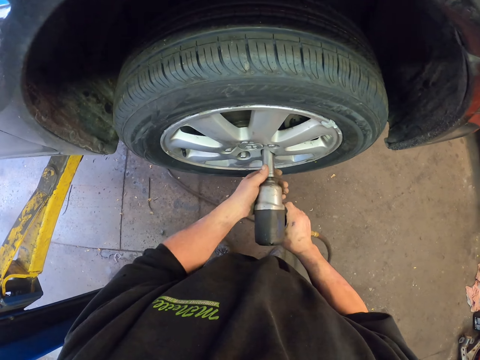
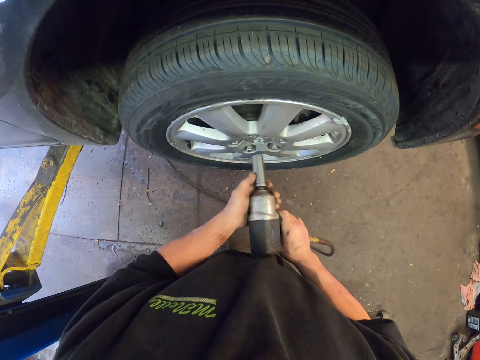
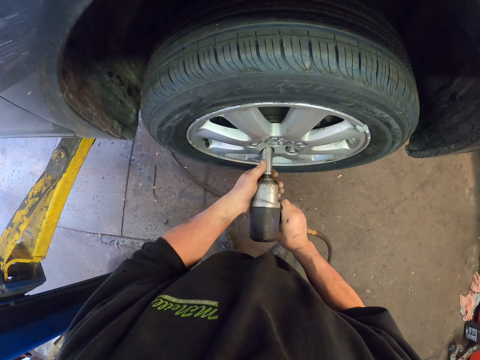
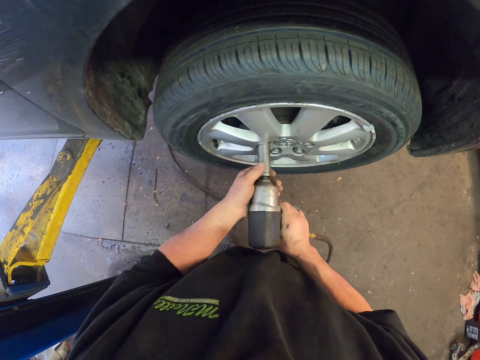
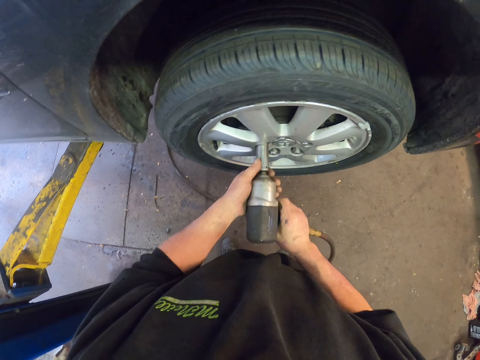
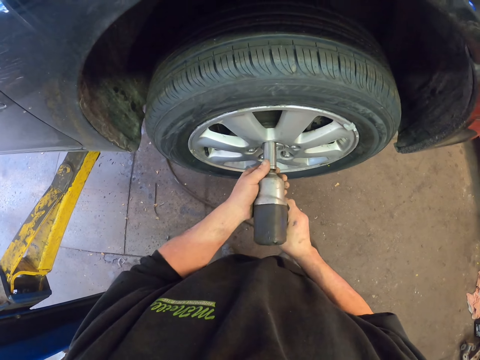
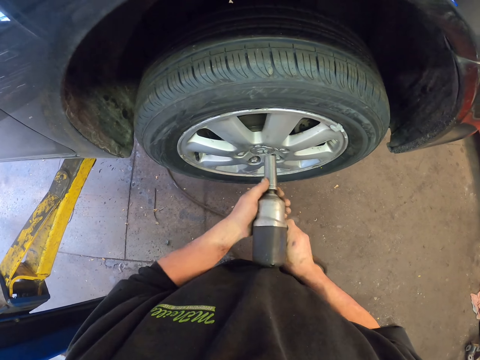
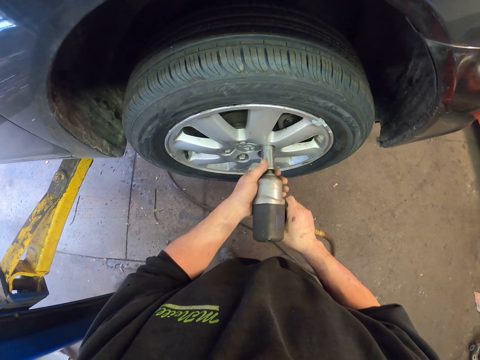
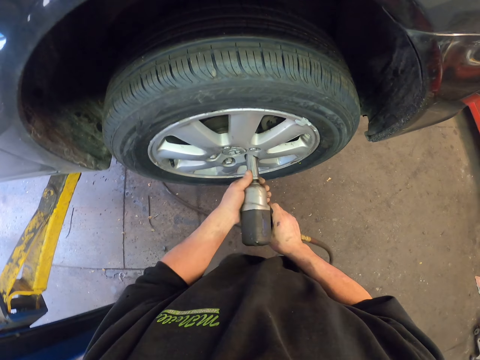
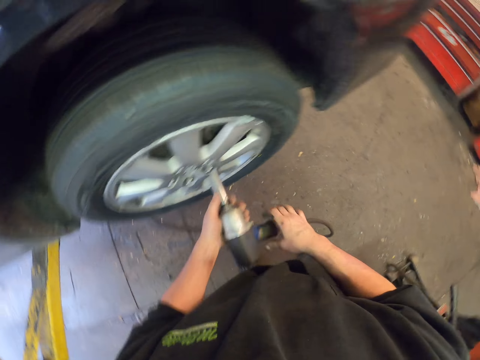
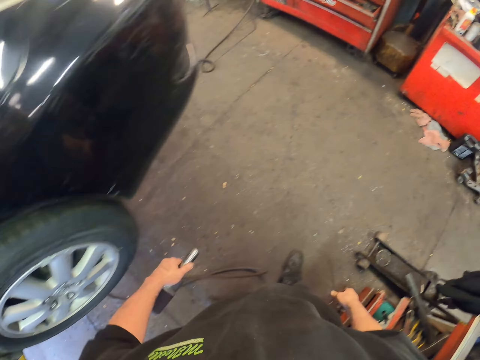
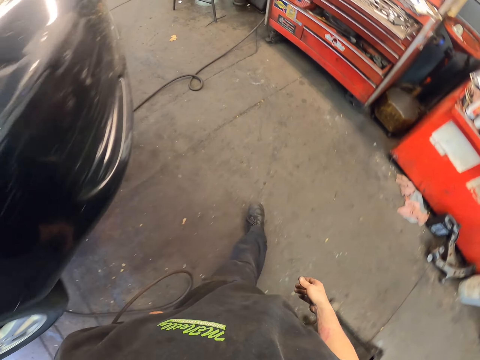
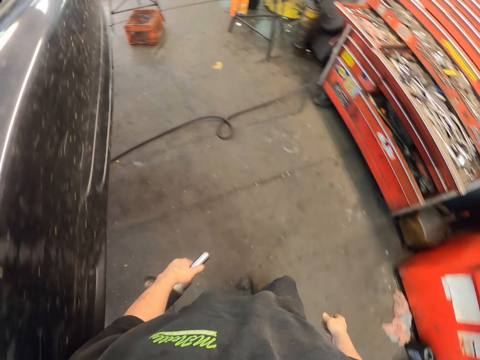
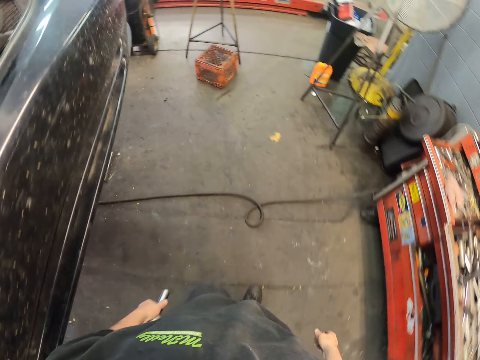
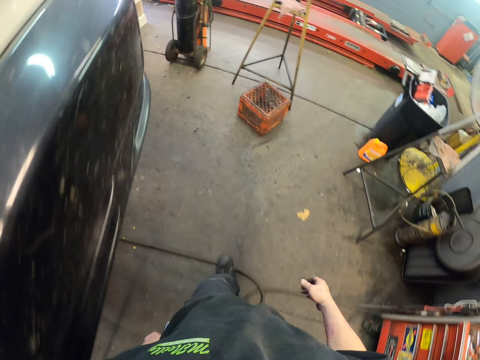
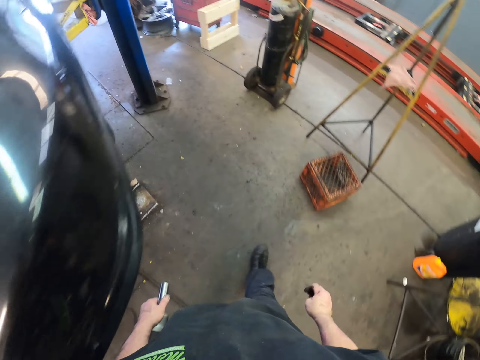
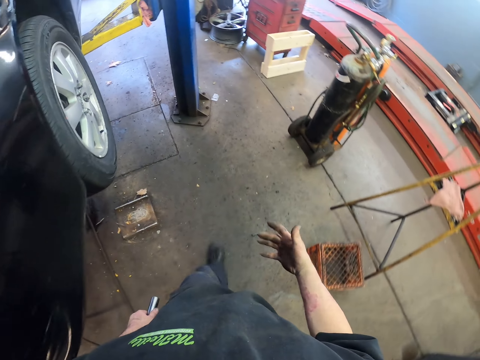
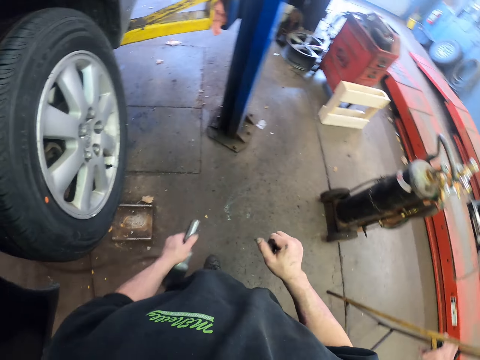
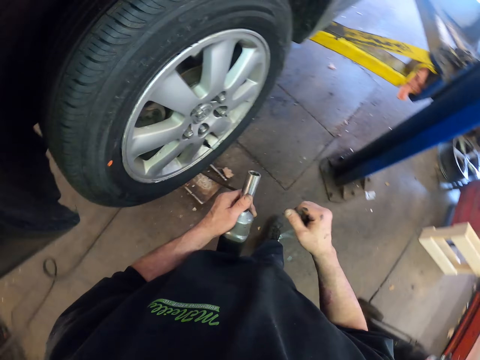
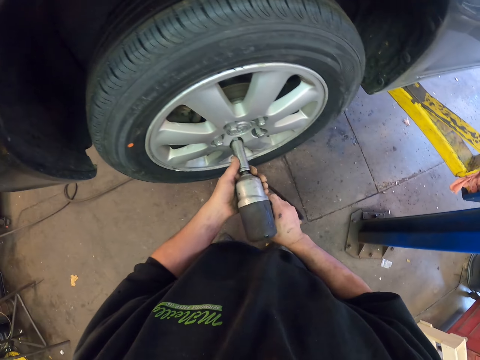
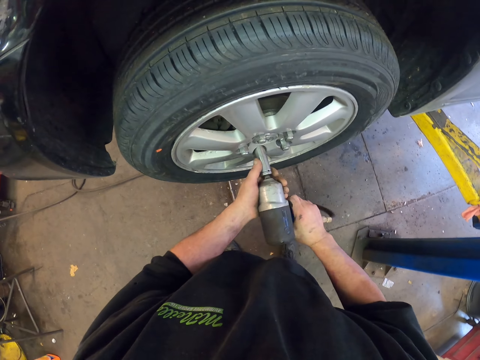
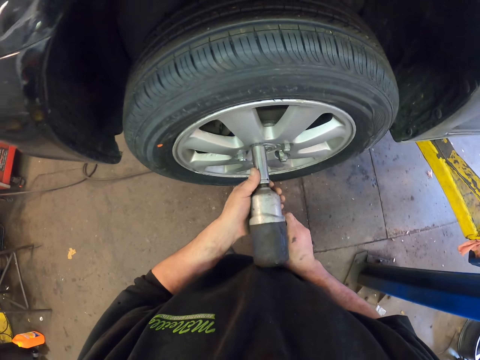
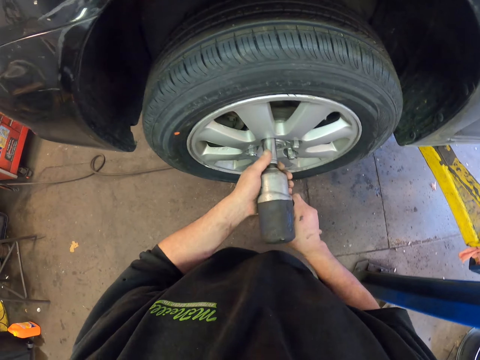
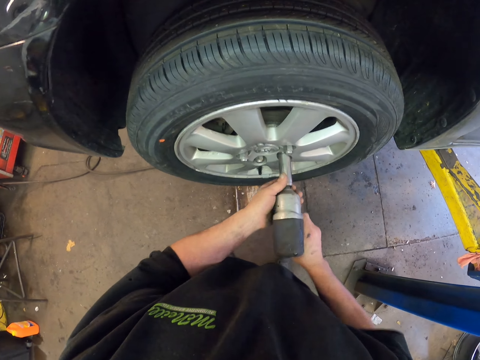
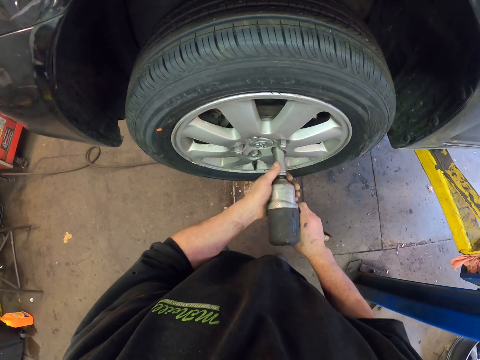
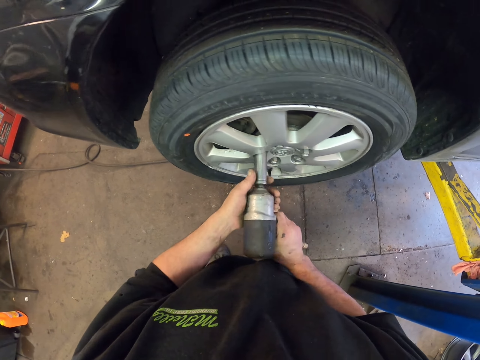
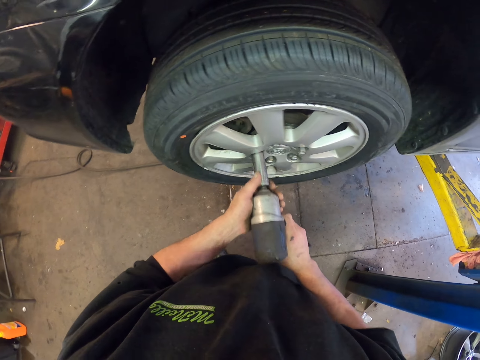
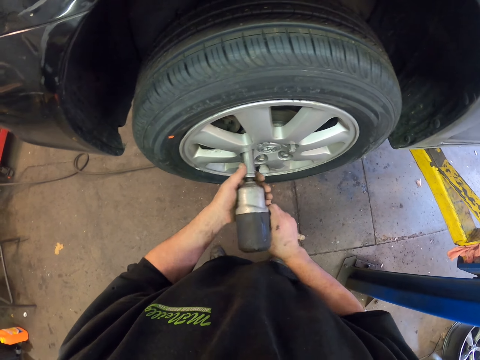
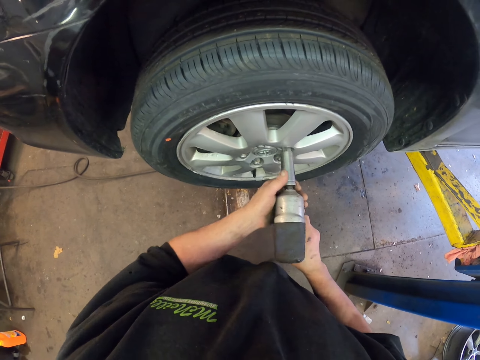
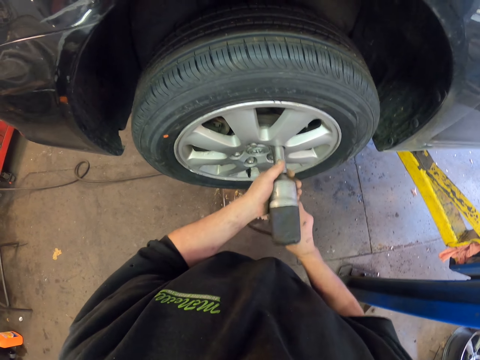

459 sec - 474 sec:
The camera wearer walks in the garage. They tighten nuts. They bolt a bolt with a bolt drill.

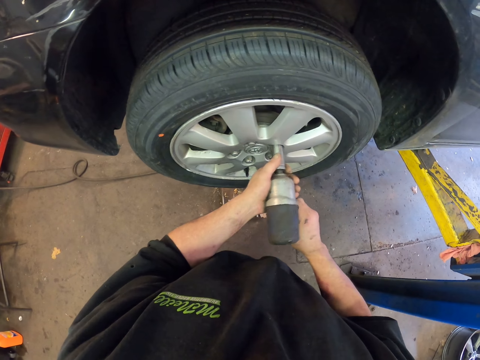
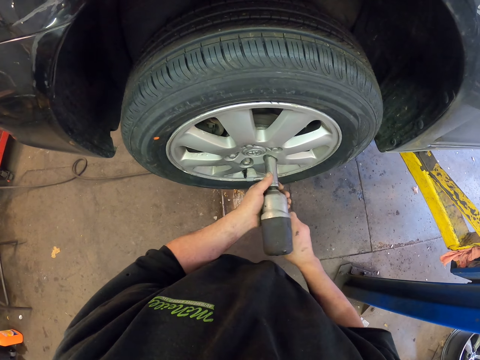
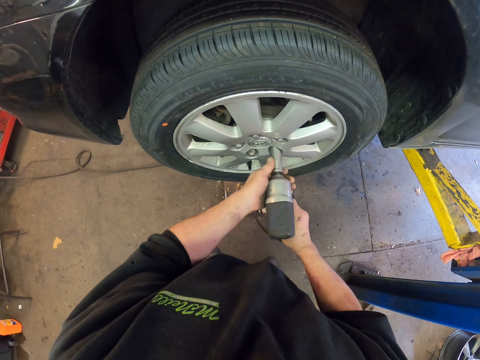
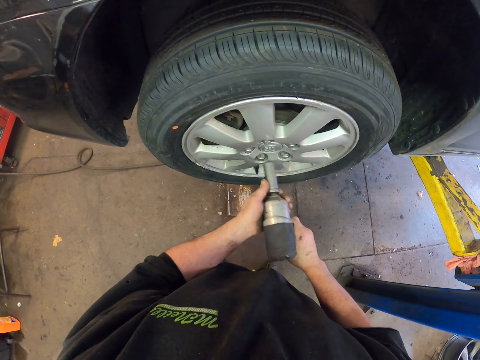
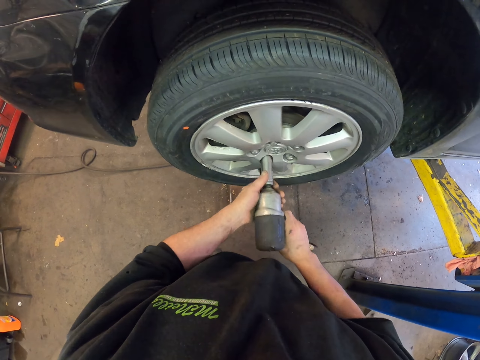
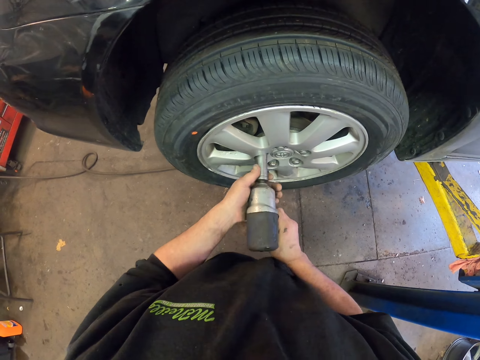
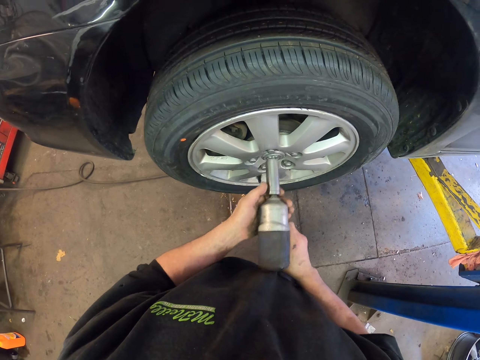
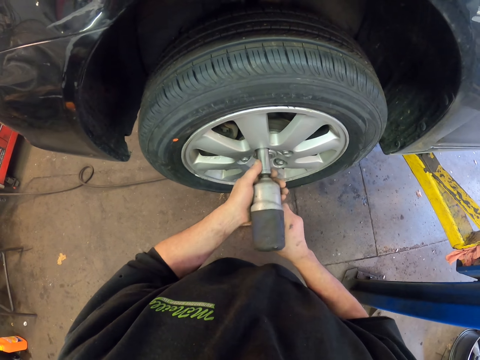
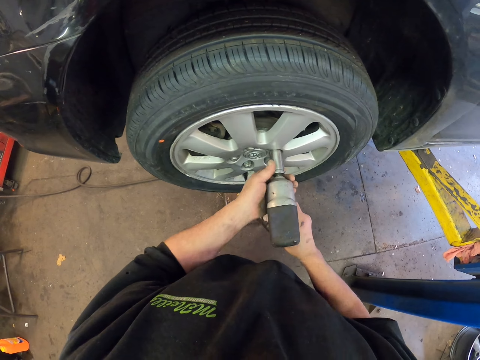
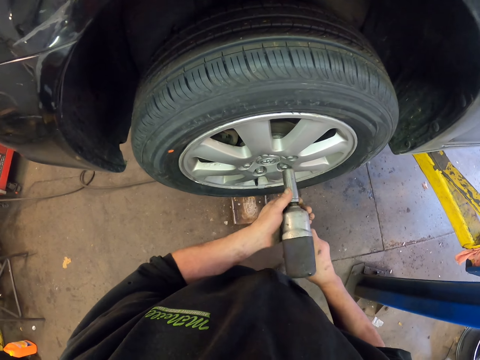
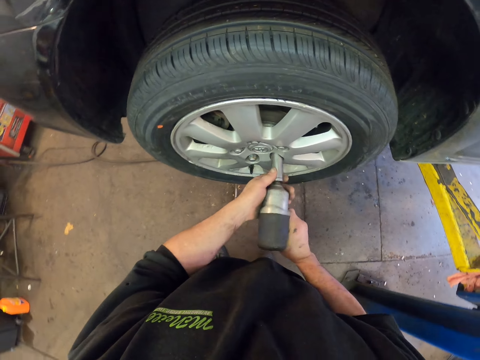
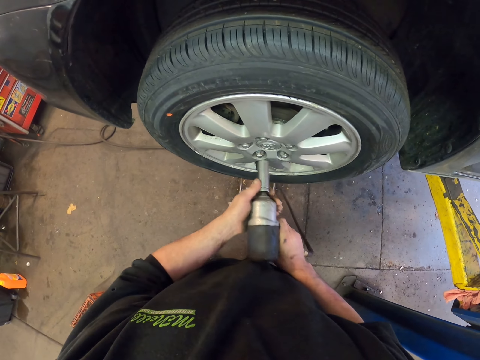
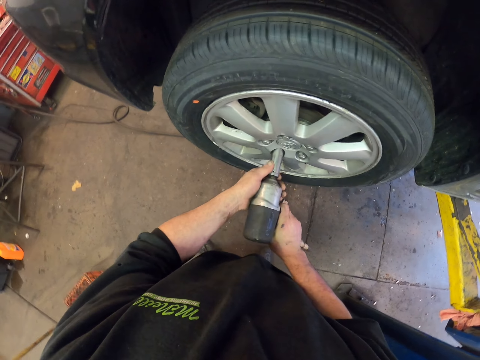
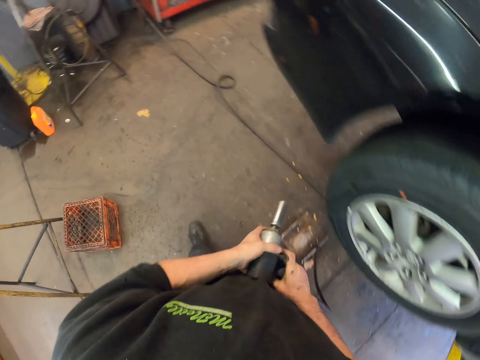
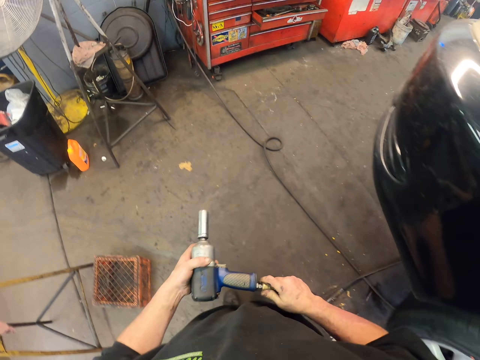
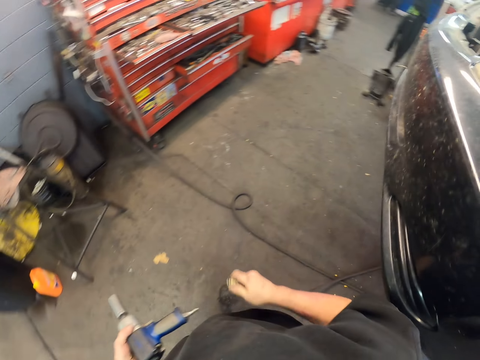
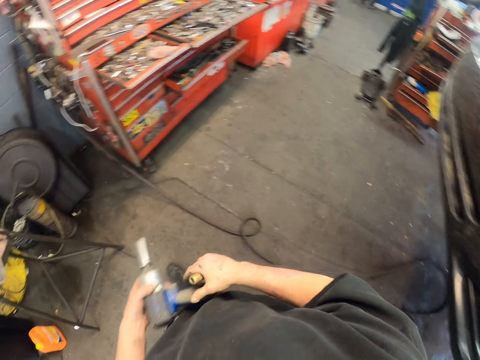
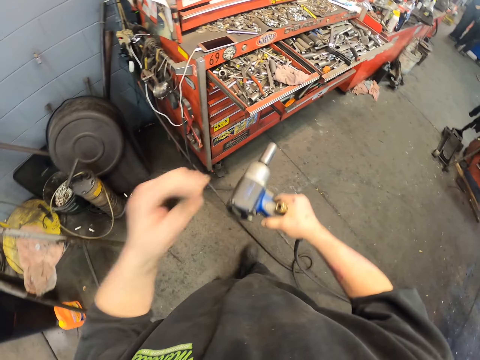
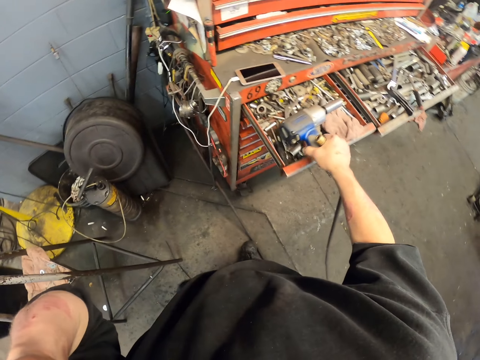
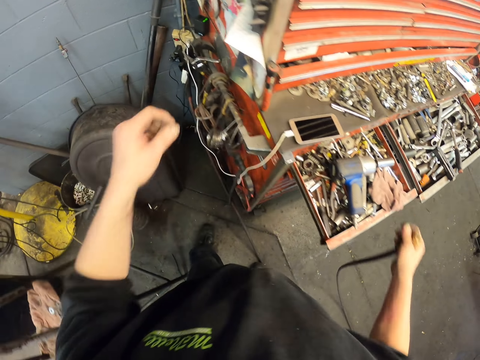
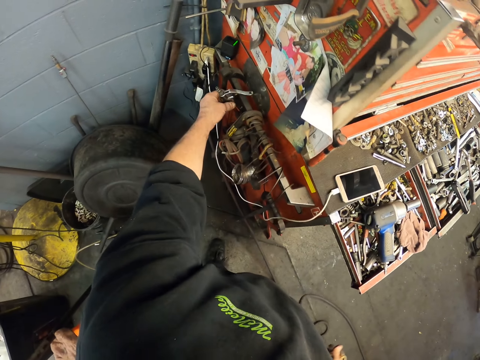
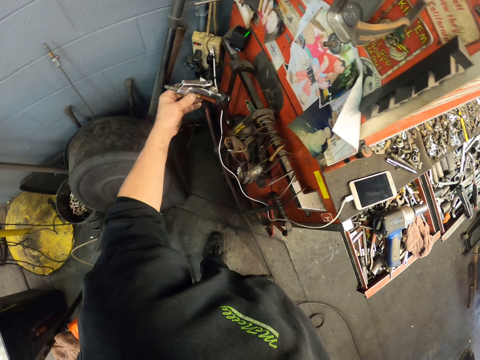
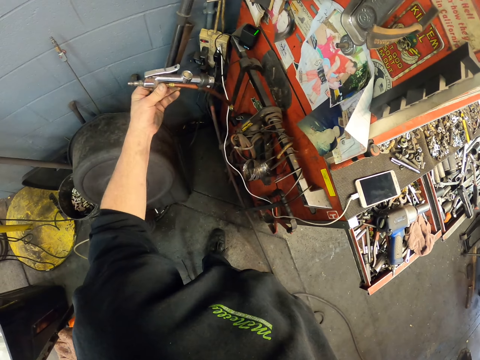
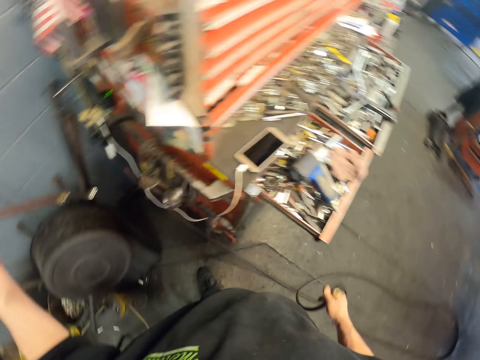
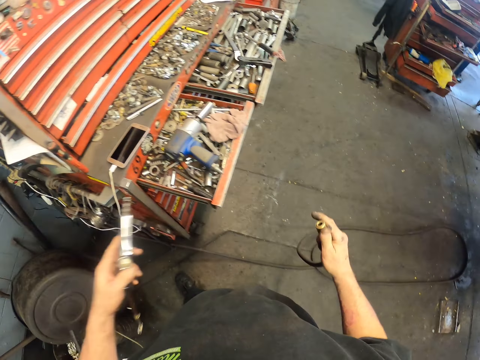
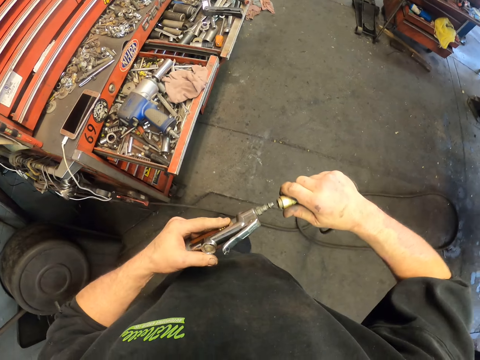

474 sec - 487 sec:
The camera wearer disconnects the bolt drill cable. They place the bolt drill in the tool tray. They pick a tire pressure gun.
